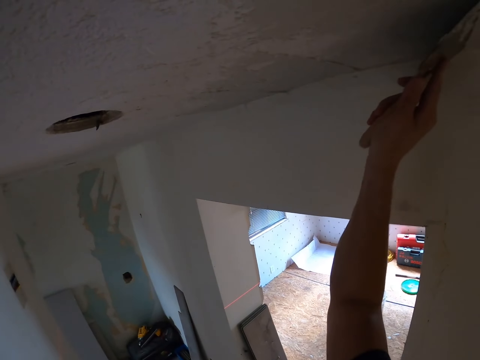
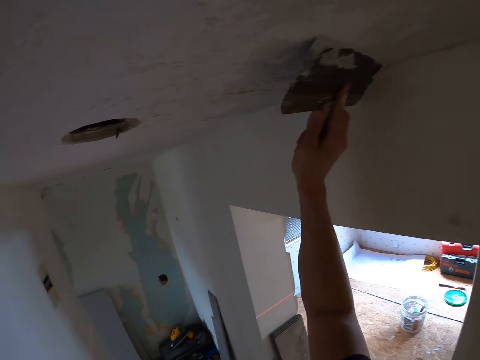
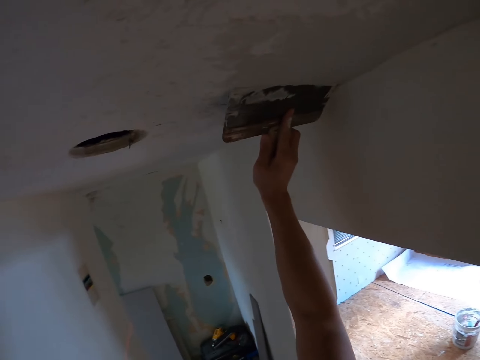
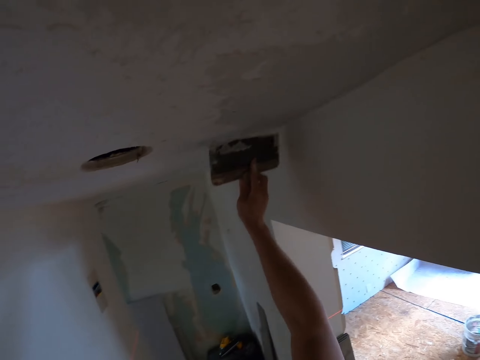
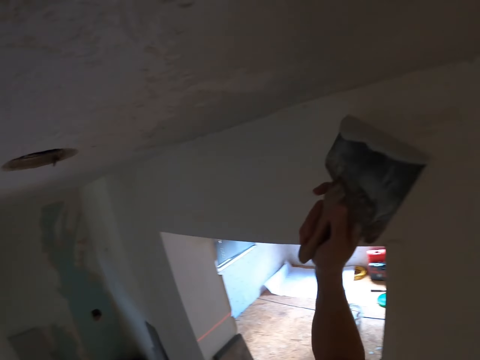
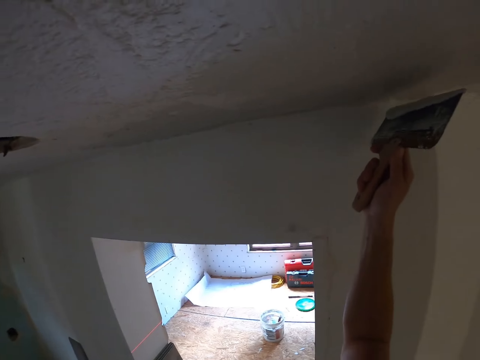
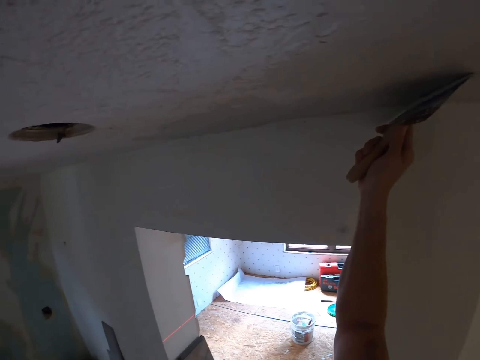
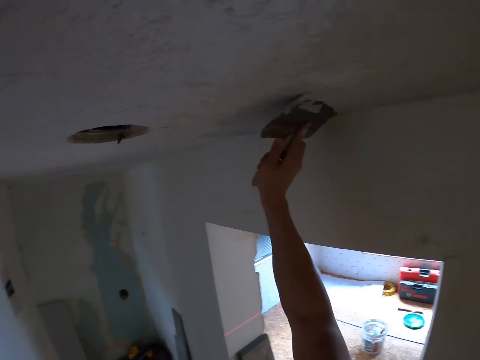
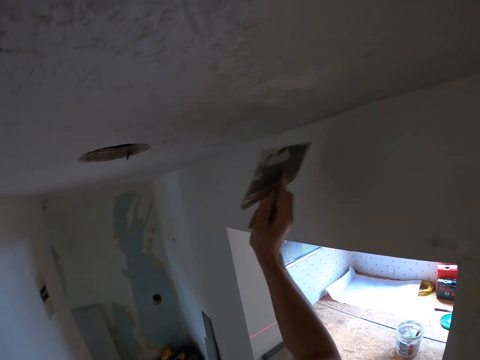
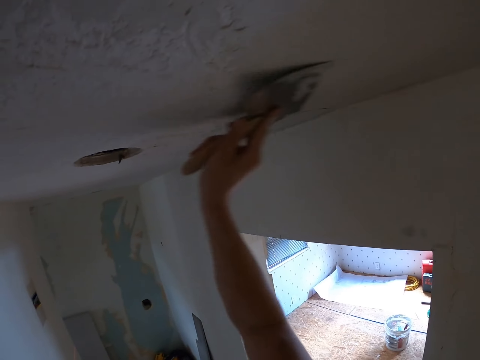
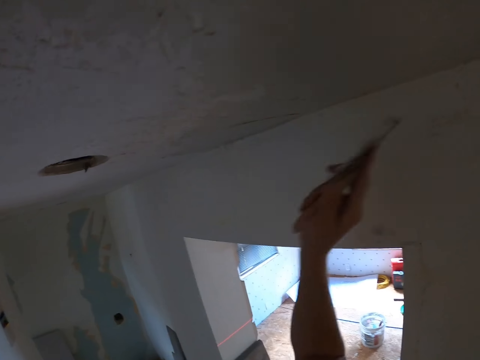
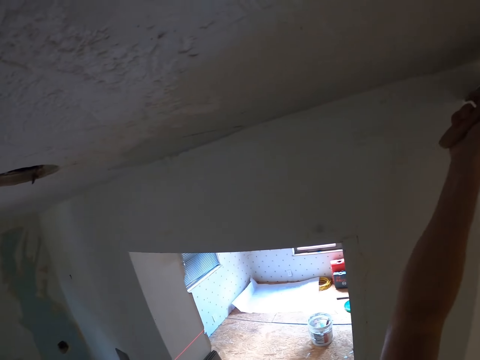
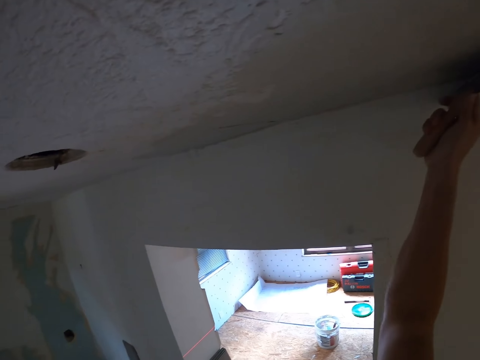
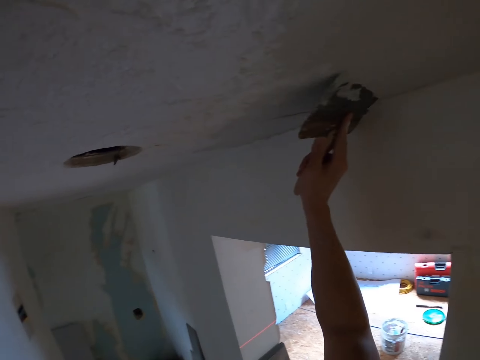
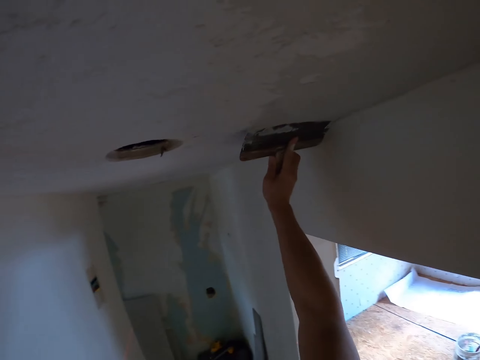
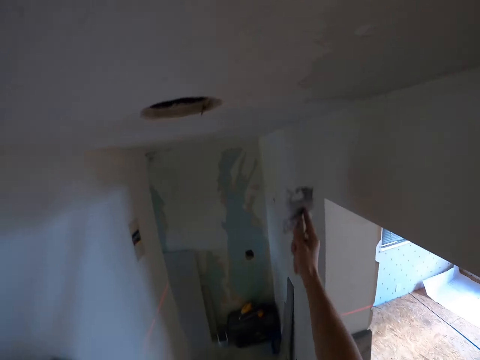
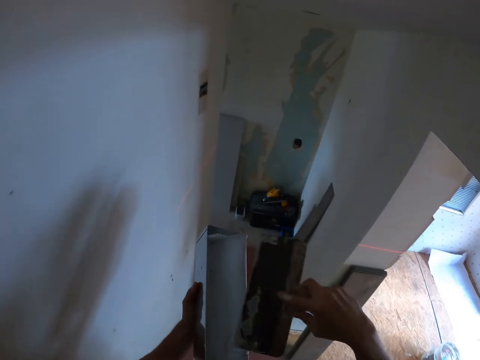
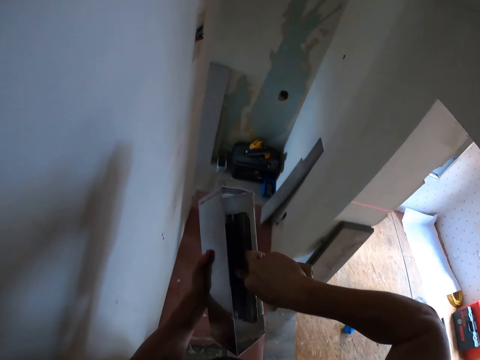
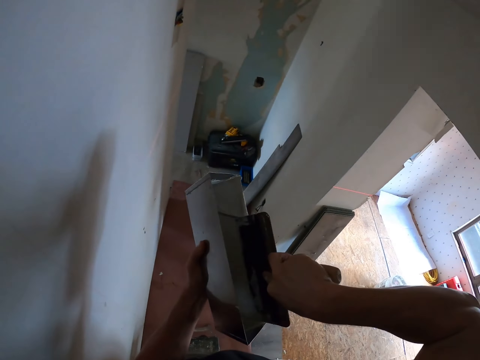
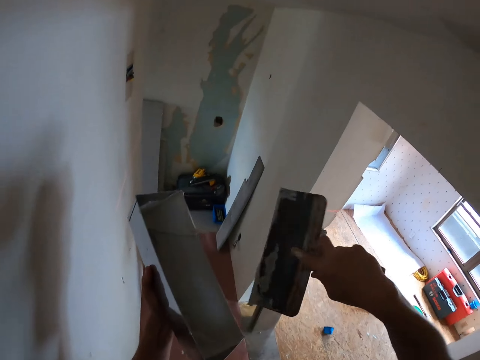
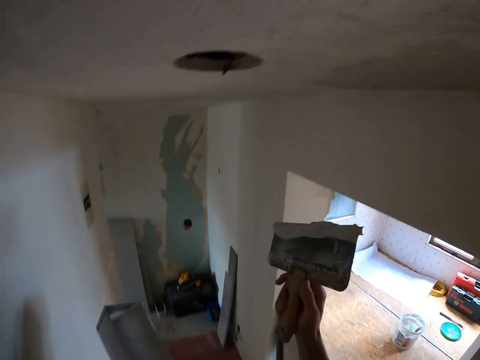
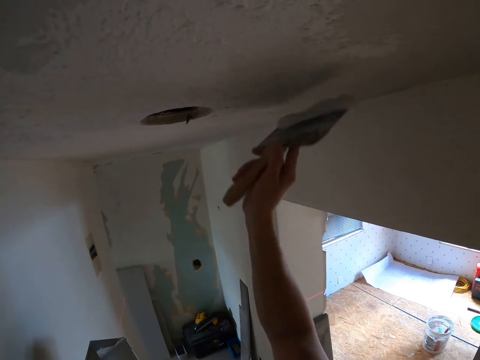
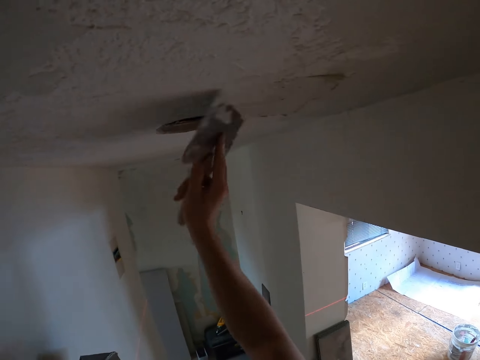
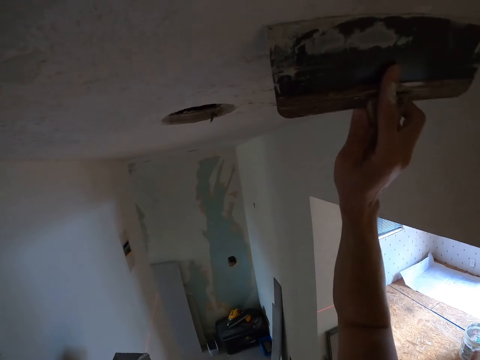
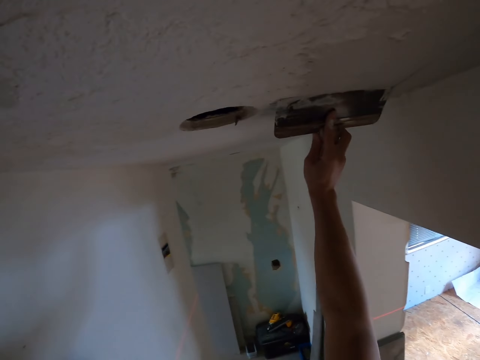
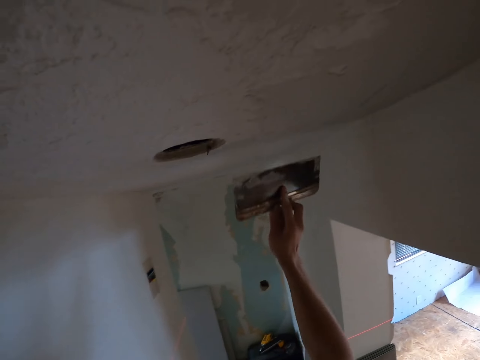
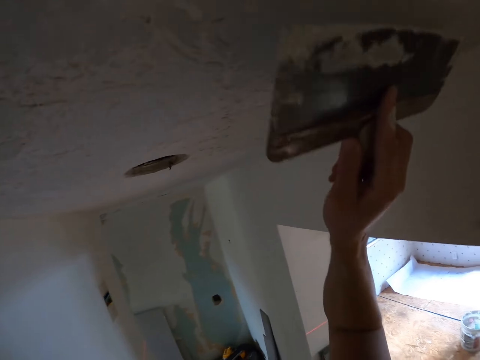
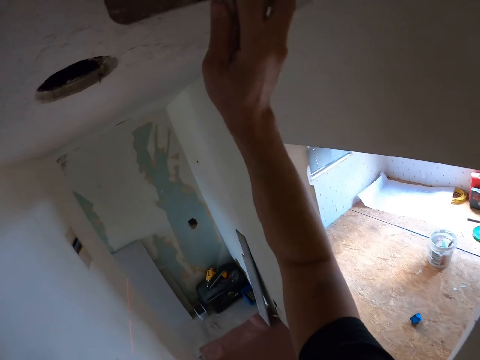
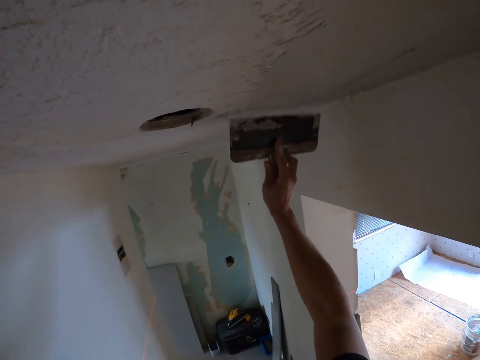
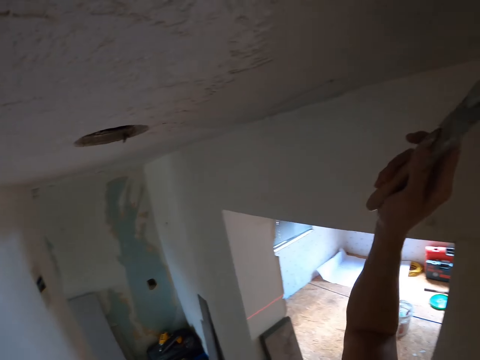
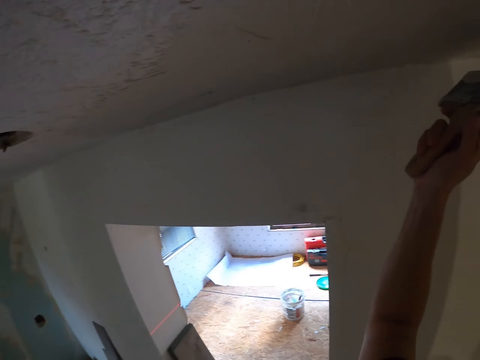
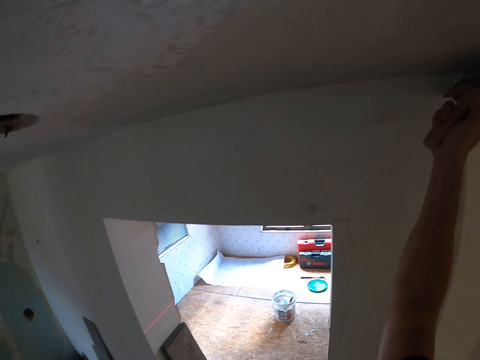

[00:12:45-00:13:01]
The camera wearer paints the ceiling board. They scoop the paint with a trowel in the container. They paint the ceiling board.

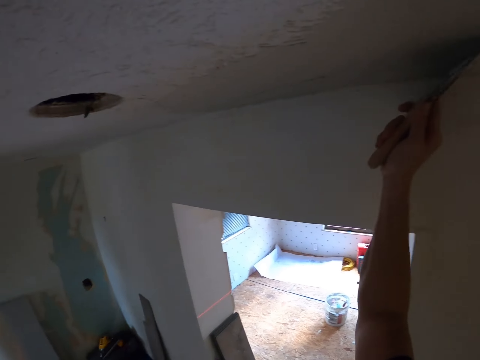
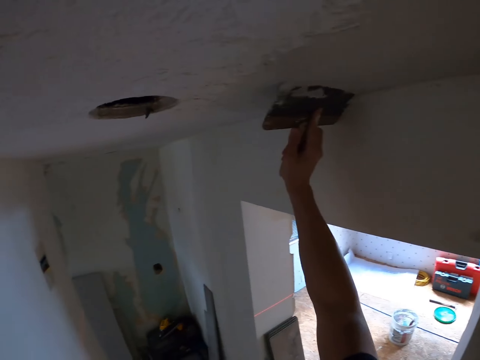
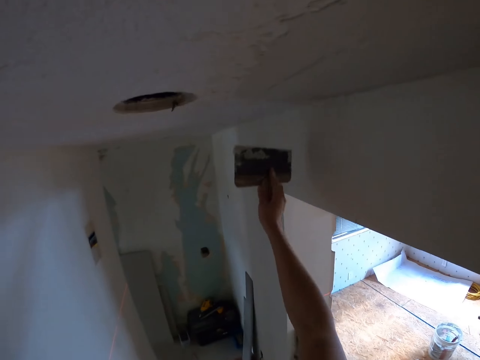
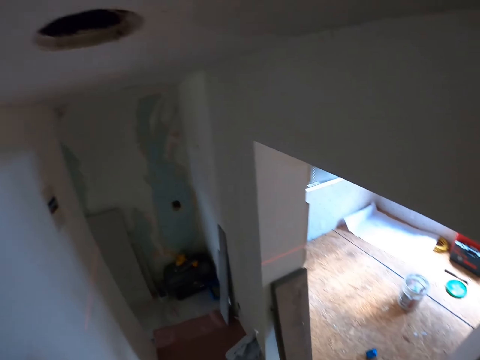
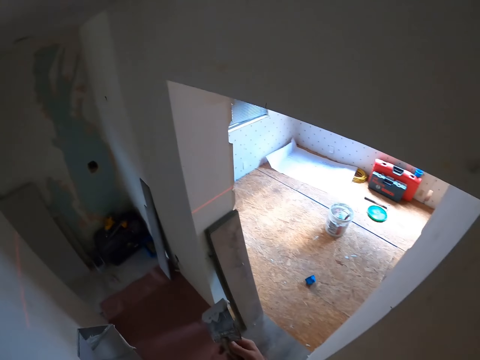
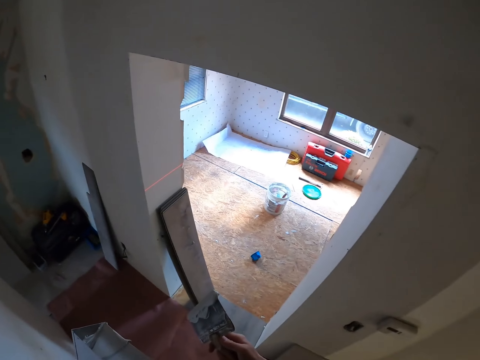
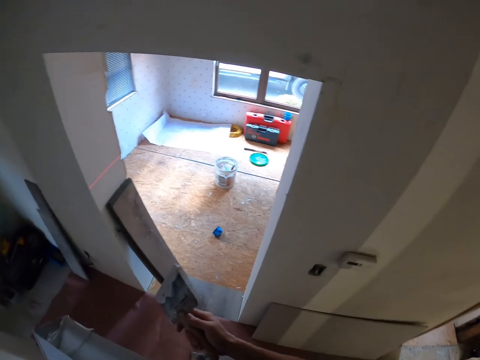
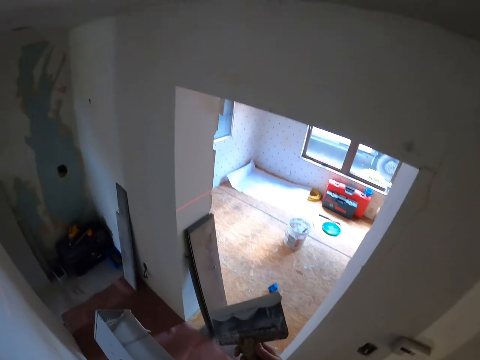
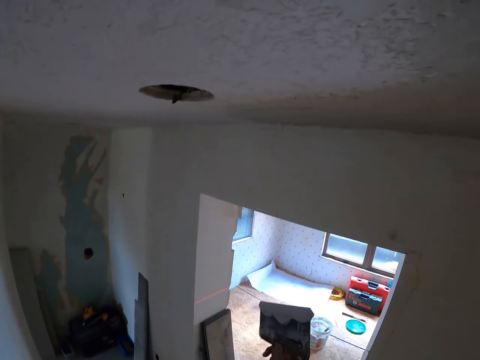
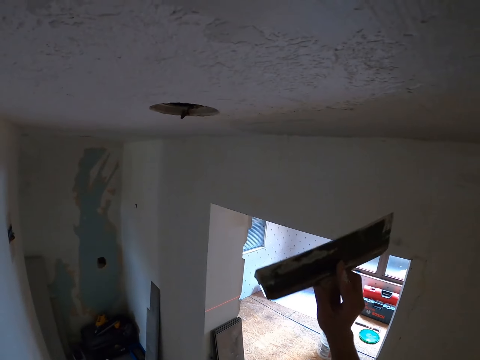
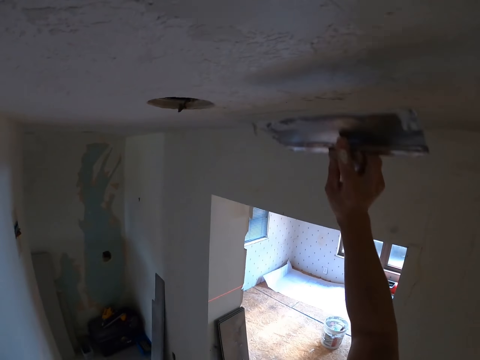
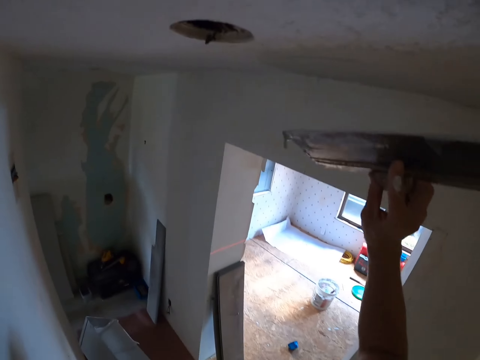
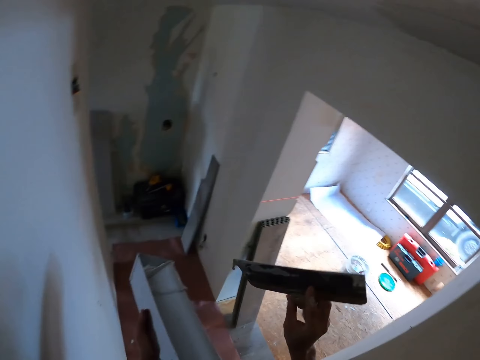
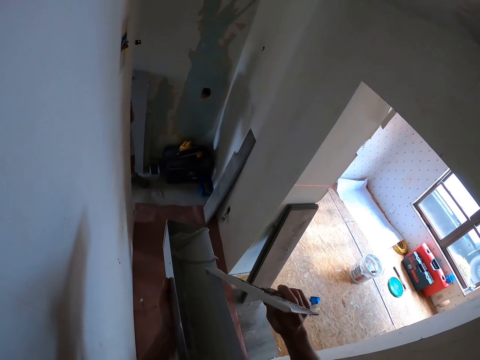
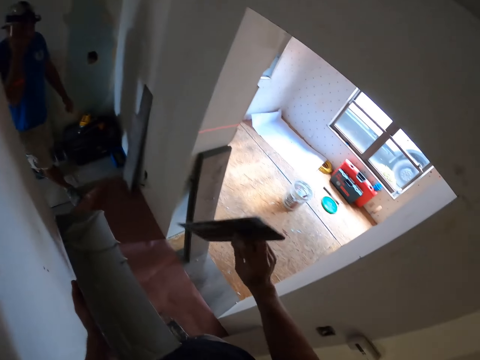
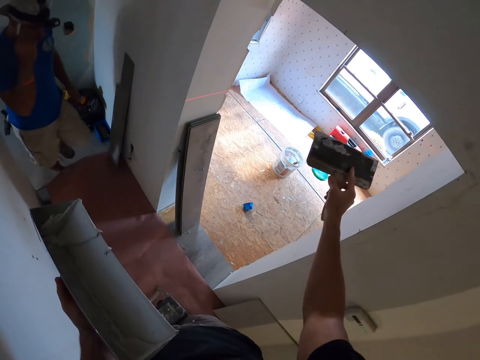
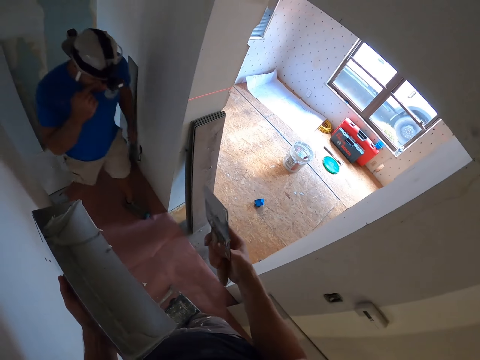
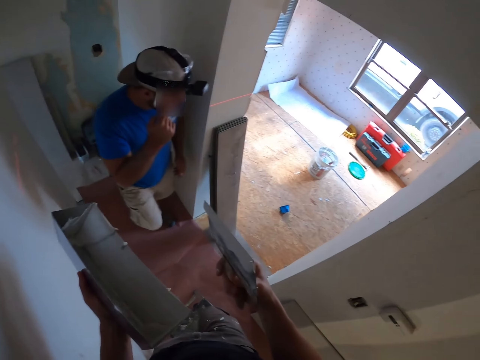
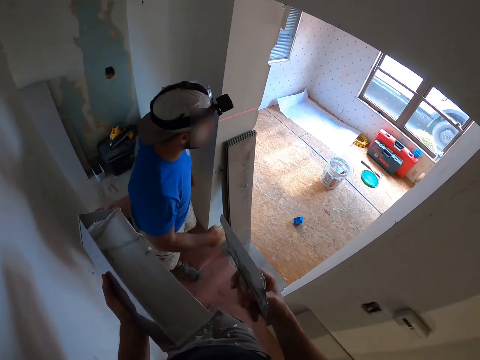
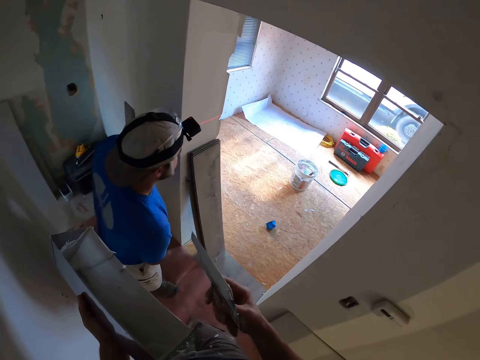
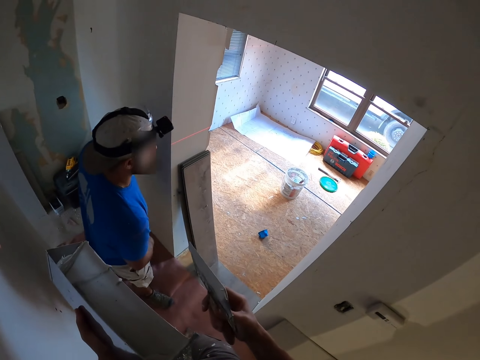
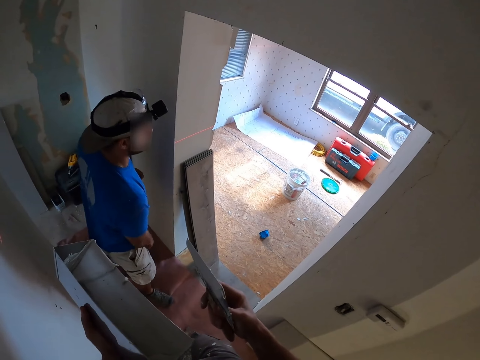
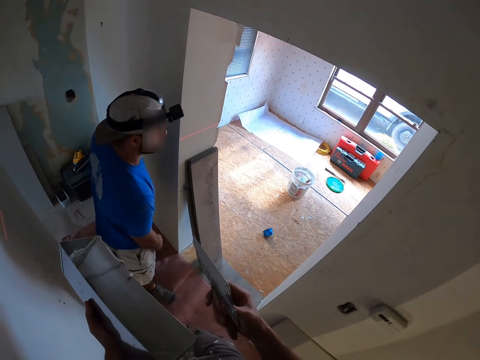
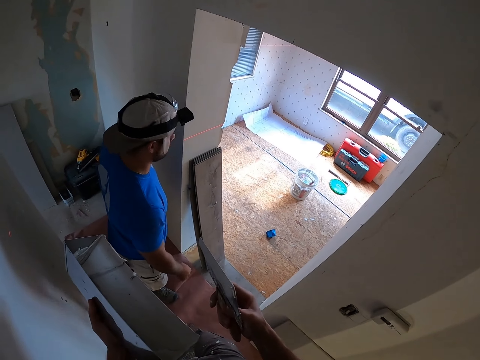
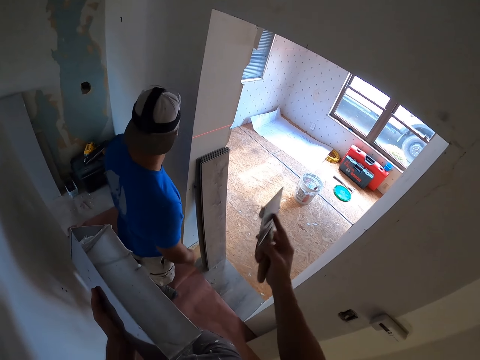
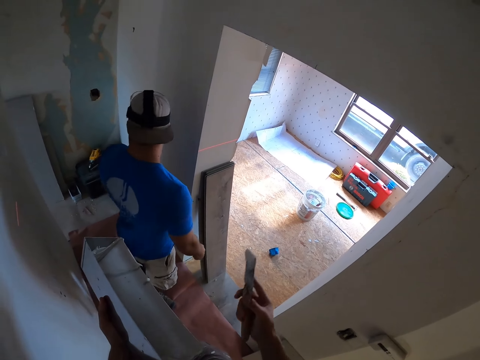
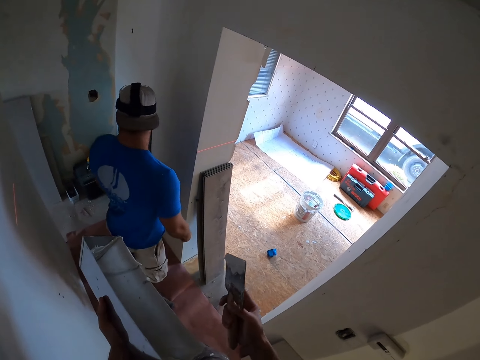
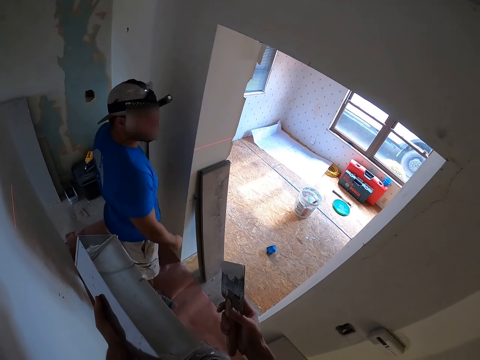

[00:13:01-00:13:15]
The camera wearer stares at the bucket outside. They remove the excess paint on the trowel. A man appears. The camera wearer stares at the man. The man looks outside.
